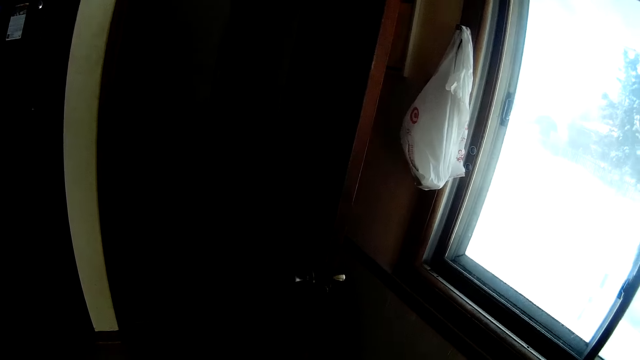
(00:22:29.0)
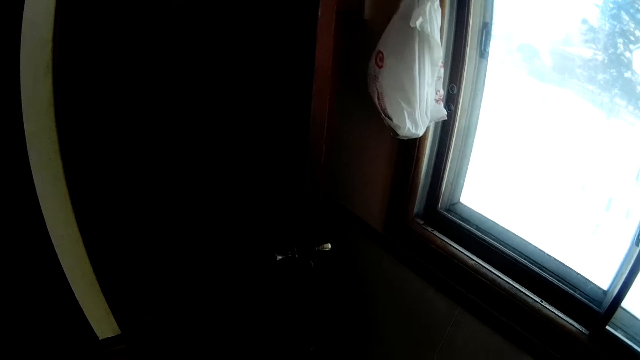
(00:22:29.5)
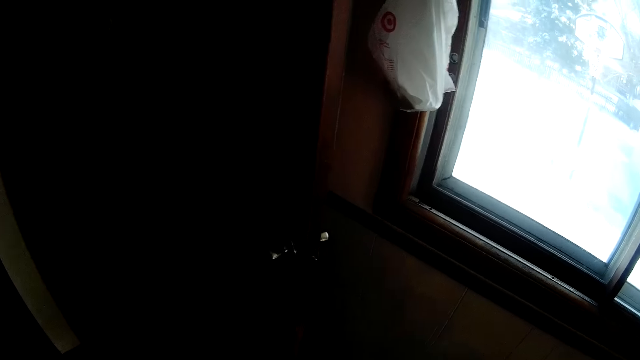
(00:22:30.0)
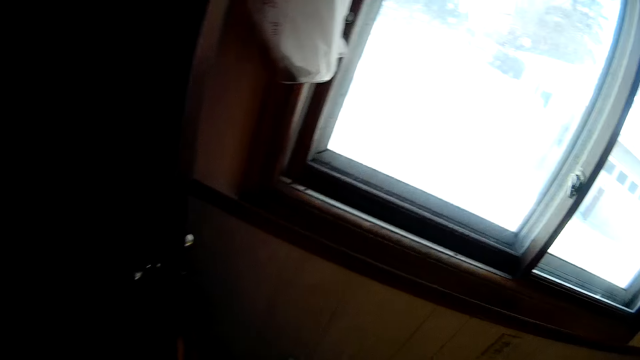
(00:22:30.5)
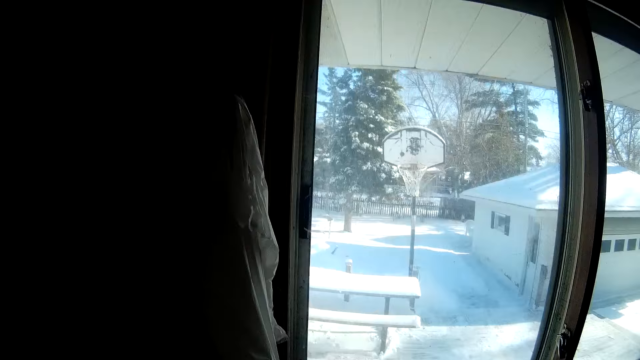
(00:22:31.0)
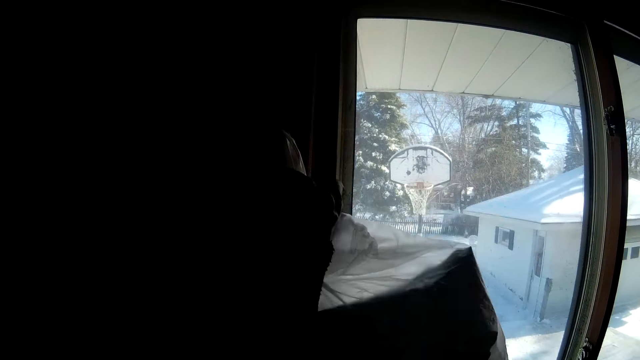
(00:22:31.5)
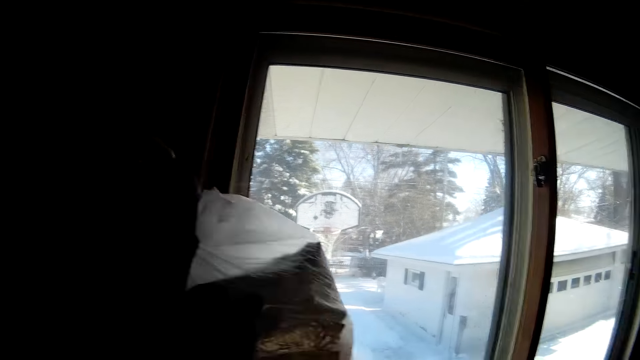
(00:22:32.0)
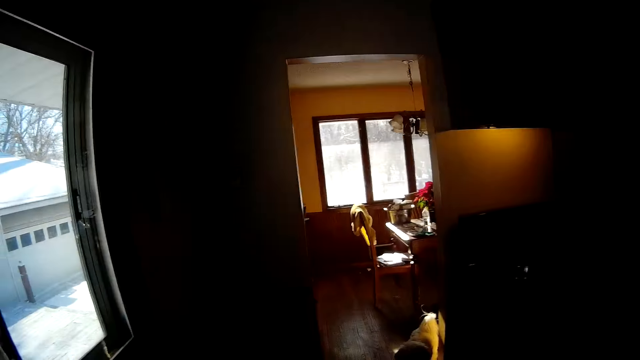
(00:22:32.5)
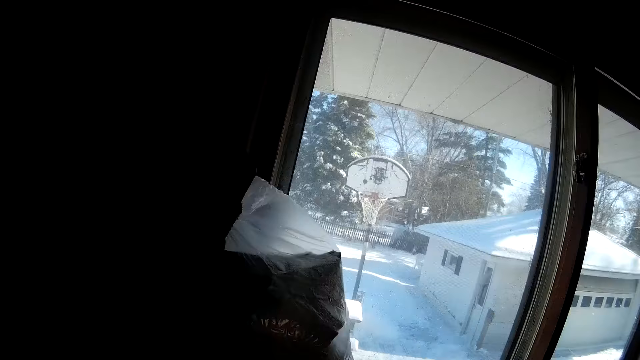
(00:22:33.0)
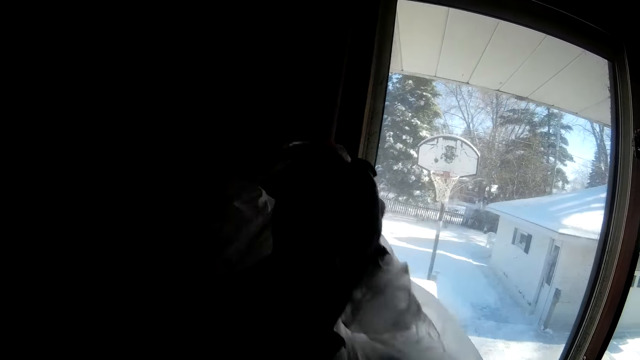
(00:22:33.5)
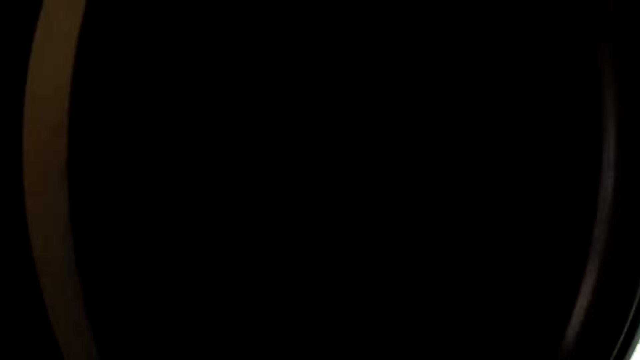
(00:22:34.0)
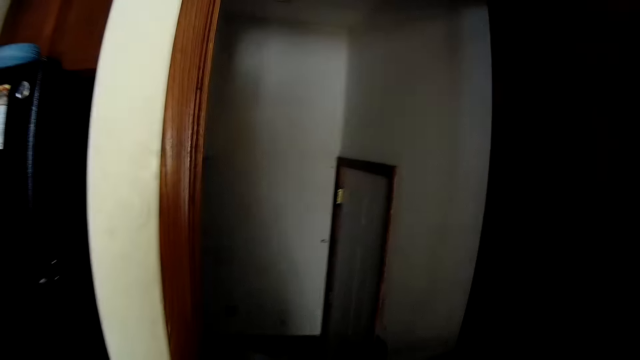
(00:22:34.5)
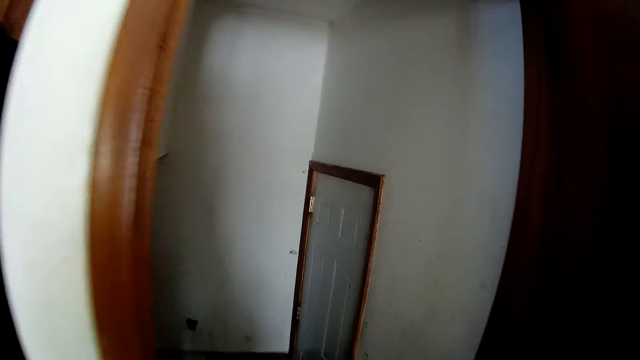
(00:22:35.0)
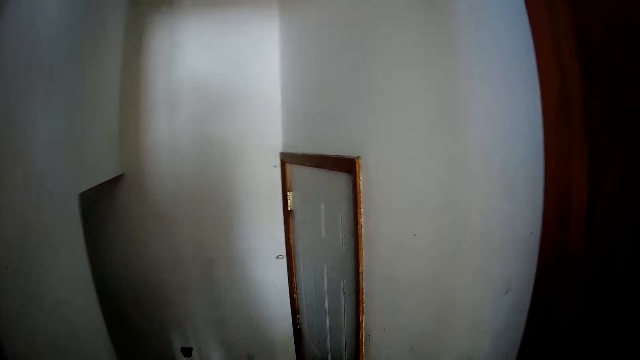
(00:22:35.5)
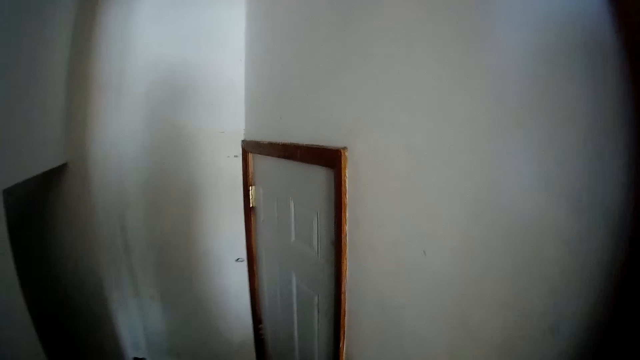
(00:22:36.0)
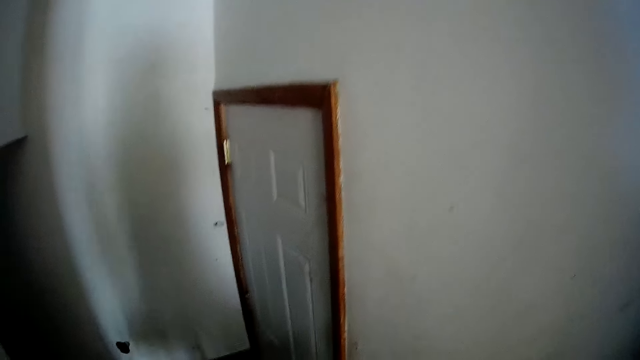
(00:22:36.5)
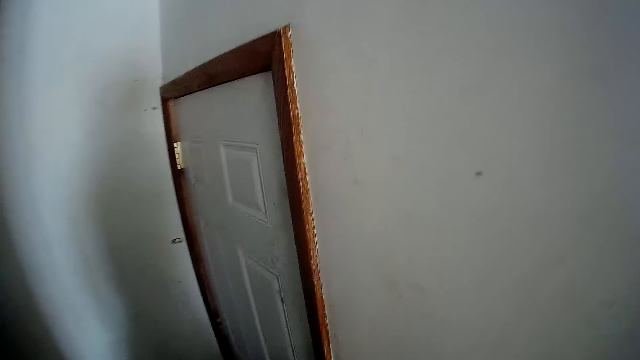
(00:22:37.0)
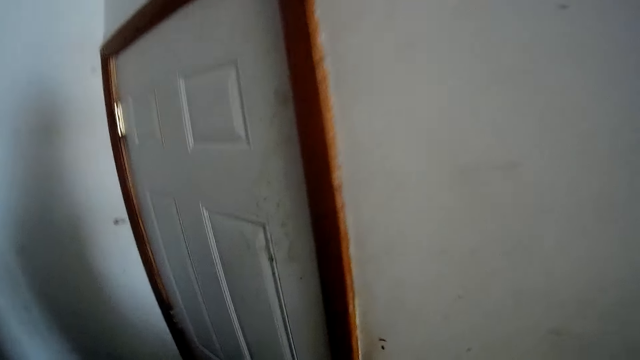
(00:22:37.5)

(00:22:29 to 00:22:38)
The camera wearer picks up a plastic bag from a hook with her left hand. She stares at the window. She walks around.

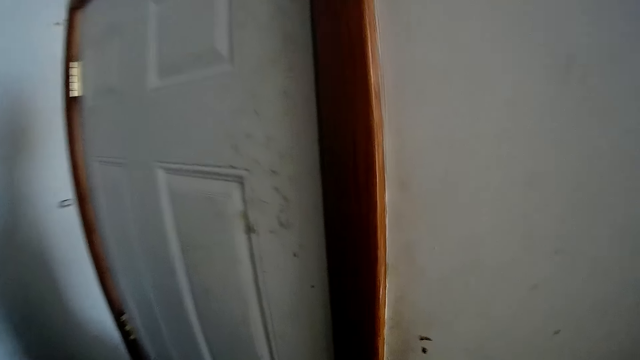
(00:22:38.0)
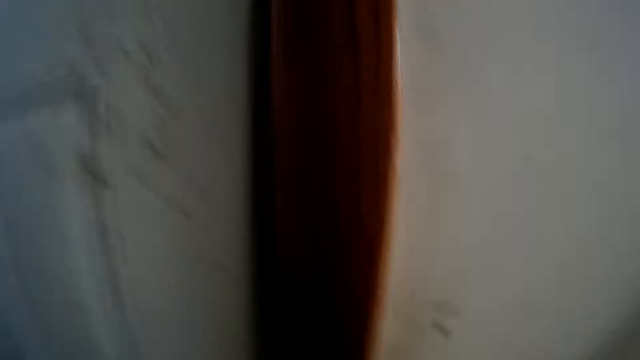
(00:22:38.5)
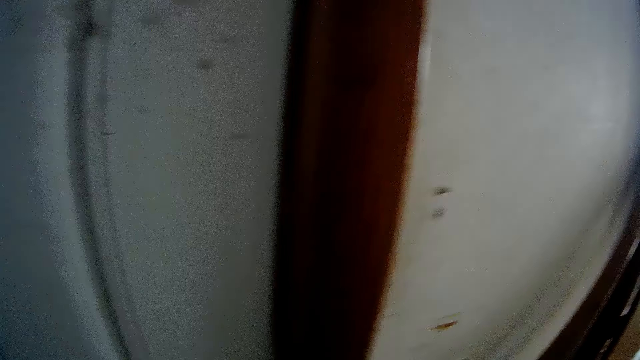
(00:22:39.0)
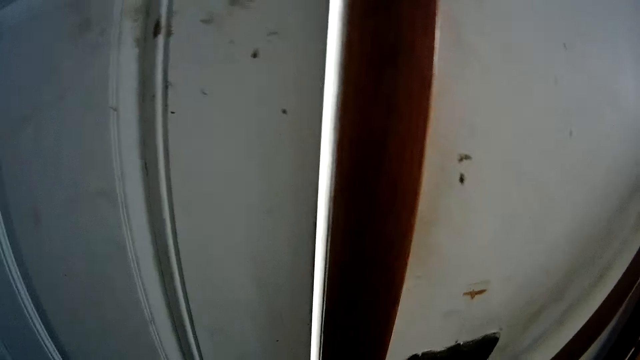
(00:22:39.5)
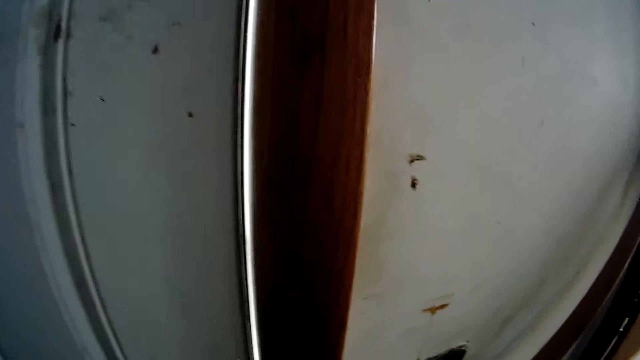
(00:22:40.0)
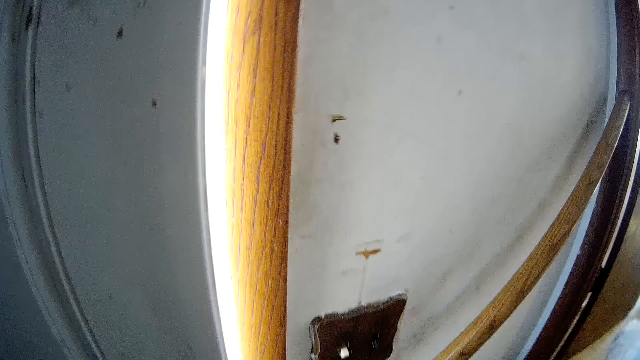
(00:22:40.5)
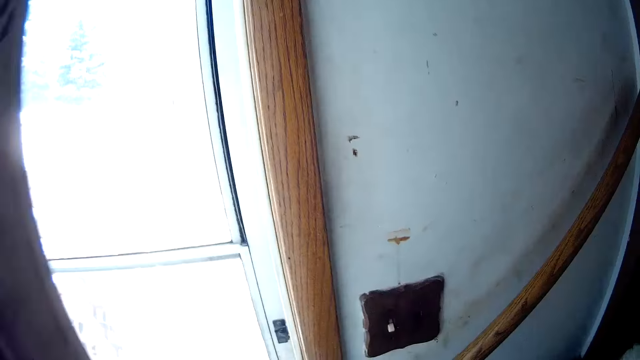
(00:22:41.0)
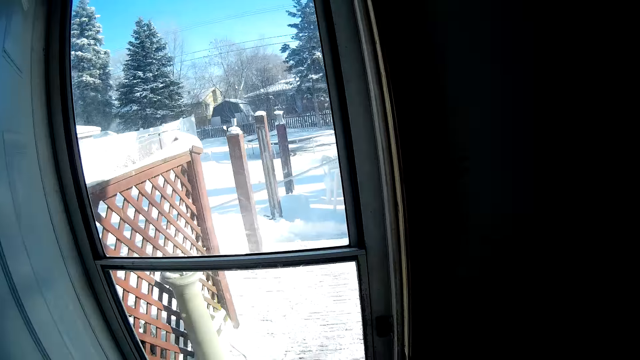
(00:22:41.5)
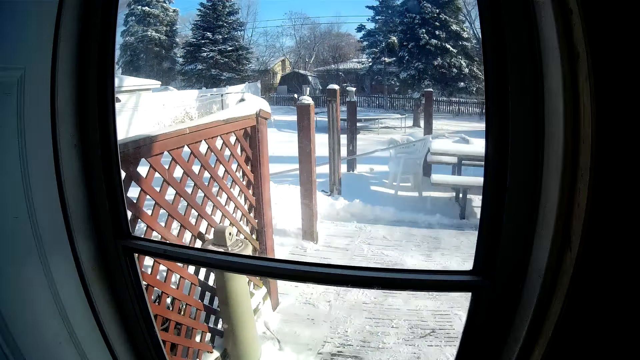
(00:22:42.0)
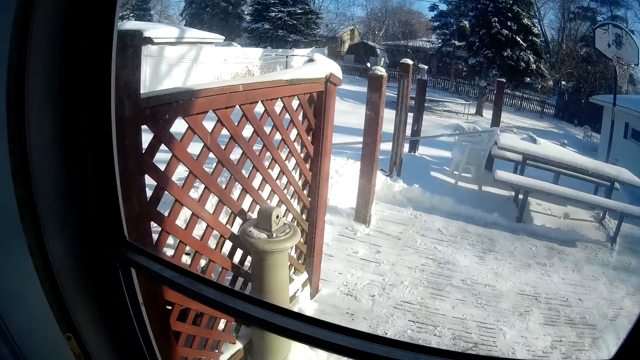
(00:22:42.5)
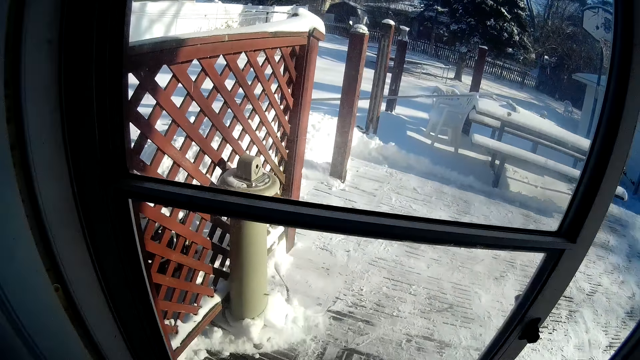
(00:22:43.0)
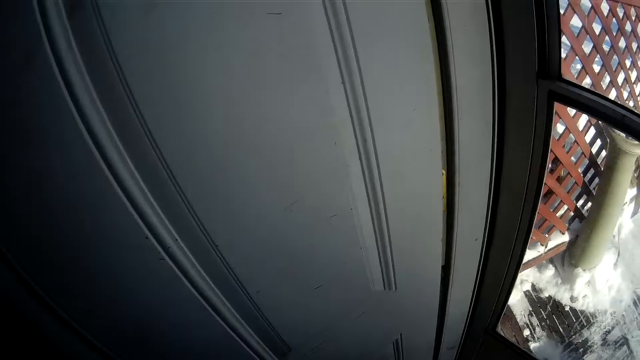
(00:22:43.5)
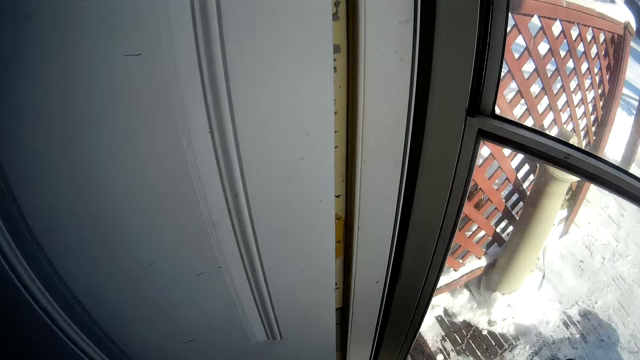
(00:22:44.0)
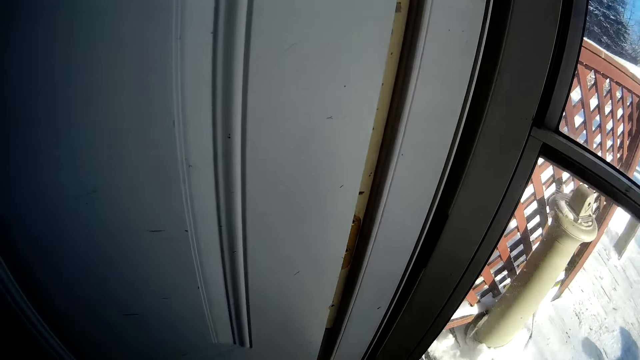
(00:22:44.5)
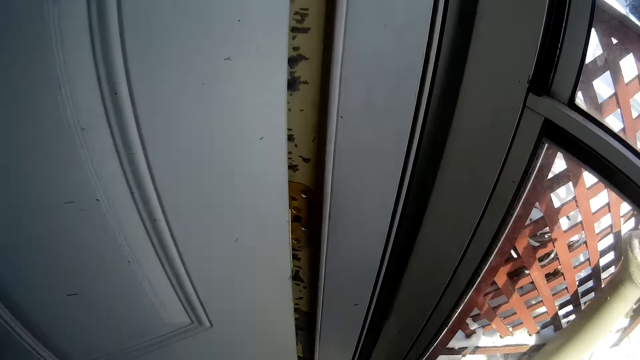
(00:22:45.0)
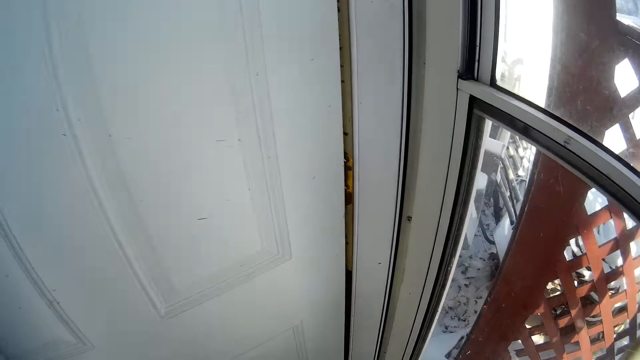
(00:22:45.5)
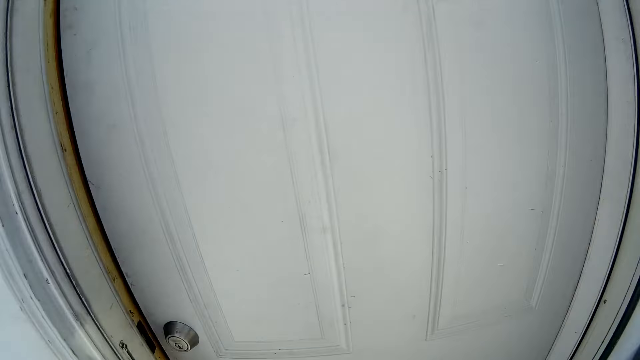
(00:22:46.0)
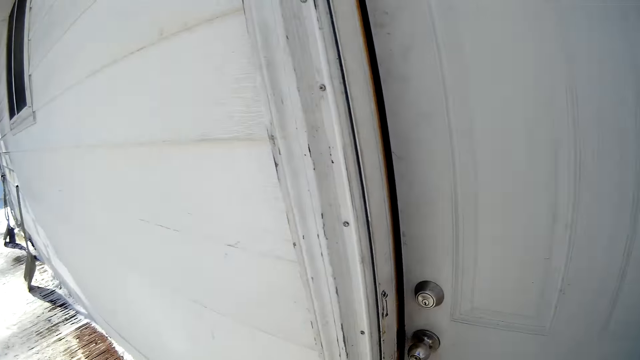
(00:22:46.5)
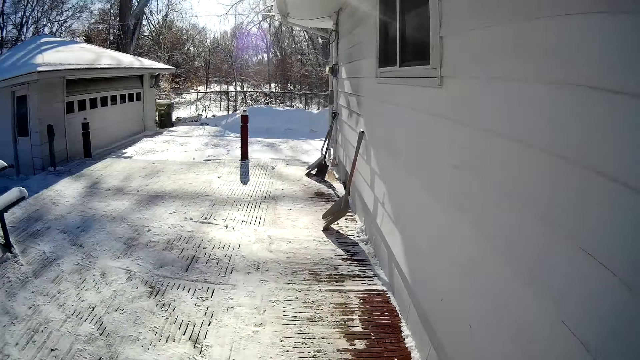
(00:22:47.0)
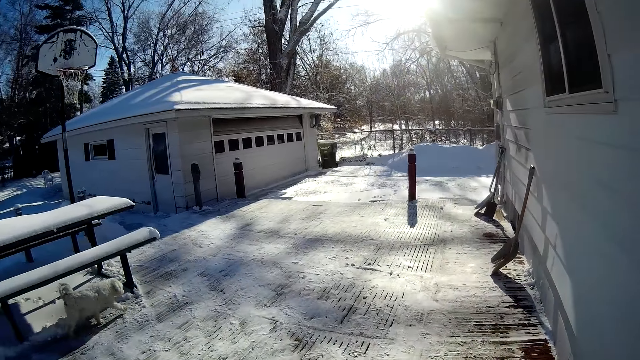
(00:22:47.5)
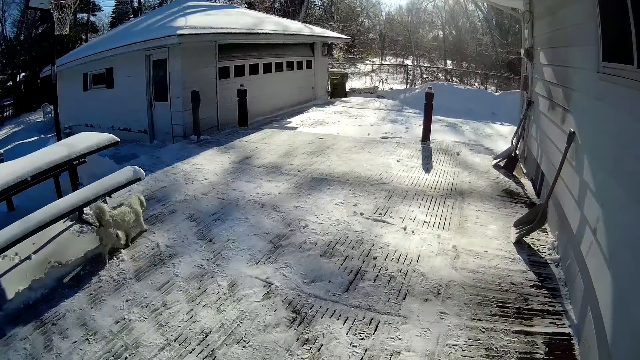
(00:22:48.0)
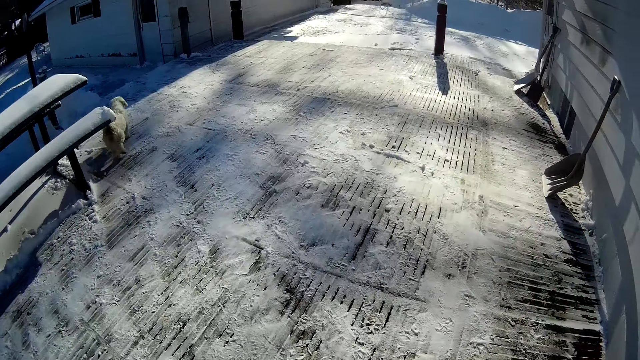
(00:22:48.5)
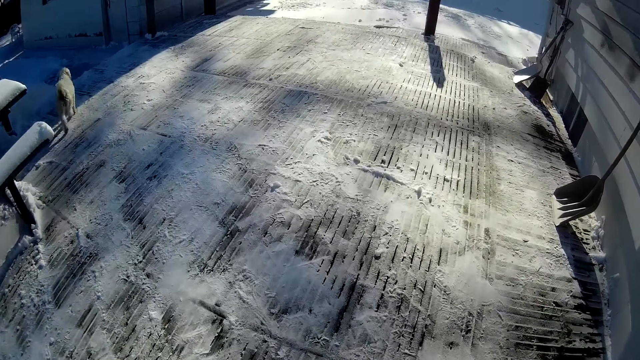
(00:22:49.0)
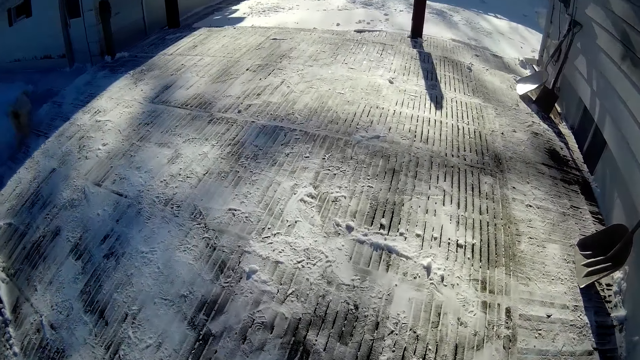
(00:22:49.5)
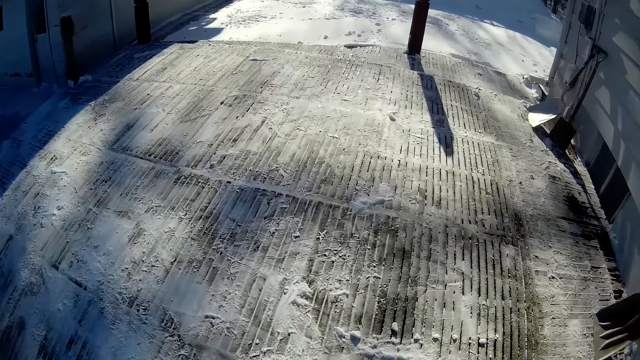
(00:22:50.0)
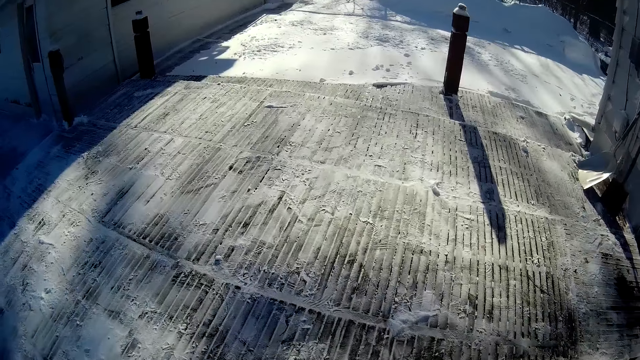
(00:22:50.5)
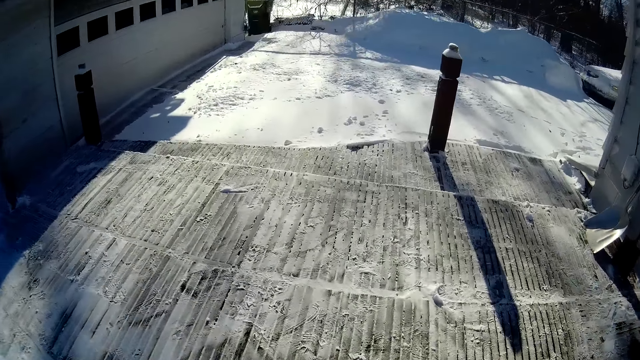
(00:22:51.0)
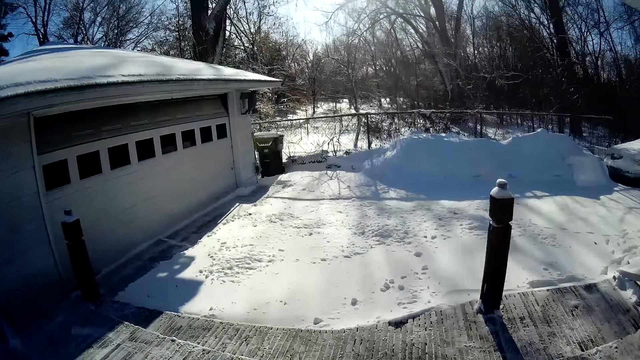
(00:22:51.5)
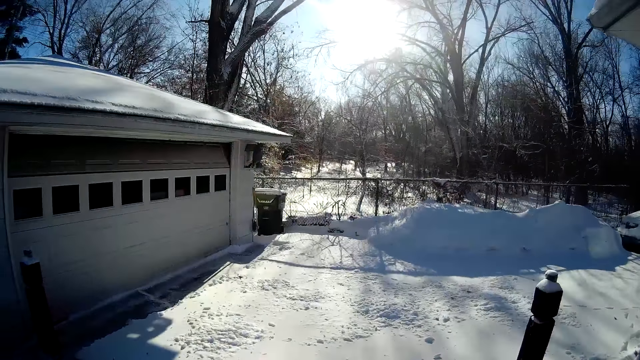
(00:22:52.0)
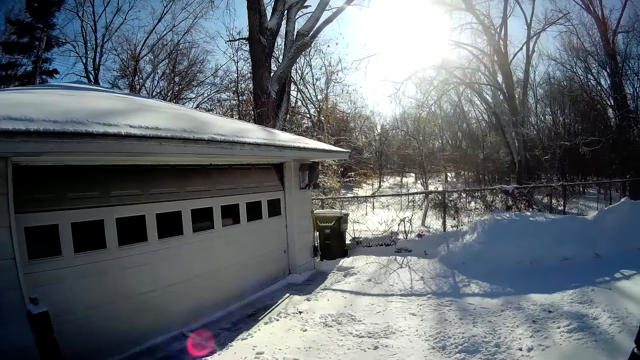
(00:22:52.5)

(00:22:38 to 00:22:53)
The camera wearer opens a door with her left hand. She stares at the door. She pushes the door with her right hand. She walks outside towards a waste bin beside a metal fence. A dog walks. The camera wearer walks around.
